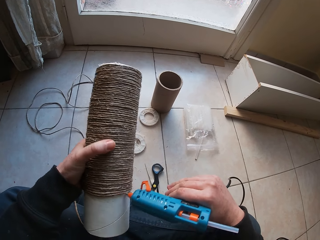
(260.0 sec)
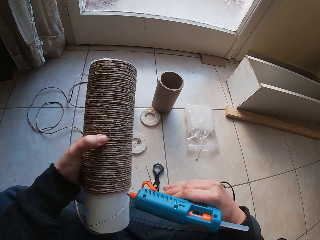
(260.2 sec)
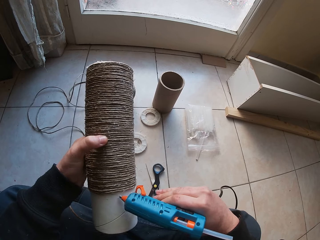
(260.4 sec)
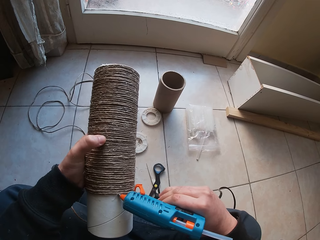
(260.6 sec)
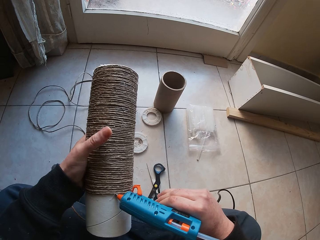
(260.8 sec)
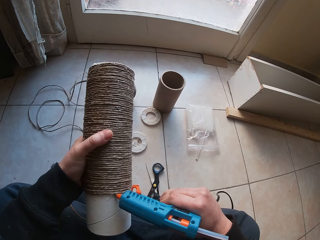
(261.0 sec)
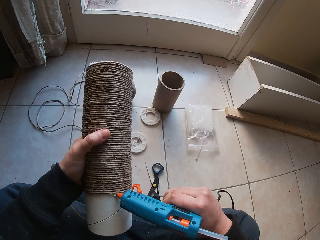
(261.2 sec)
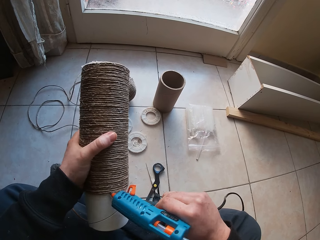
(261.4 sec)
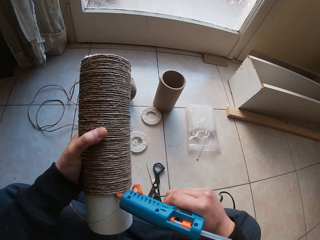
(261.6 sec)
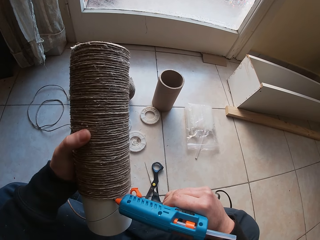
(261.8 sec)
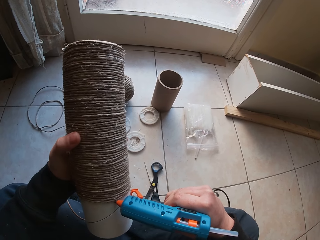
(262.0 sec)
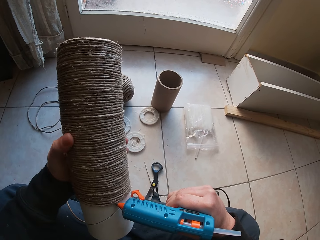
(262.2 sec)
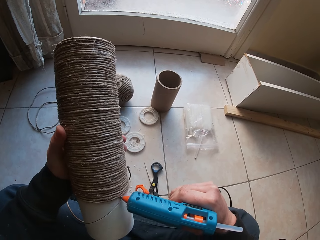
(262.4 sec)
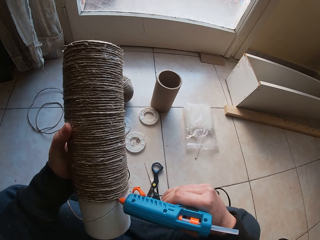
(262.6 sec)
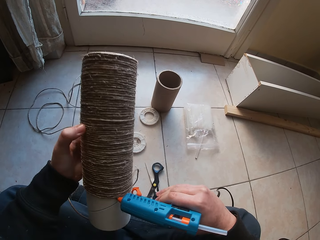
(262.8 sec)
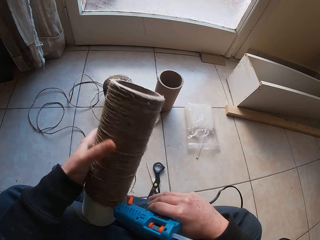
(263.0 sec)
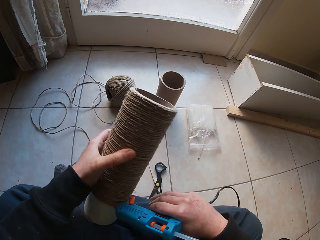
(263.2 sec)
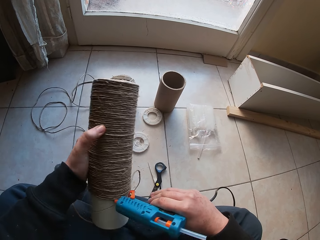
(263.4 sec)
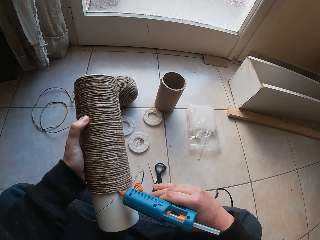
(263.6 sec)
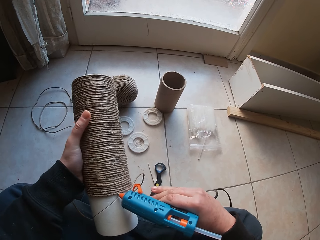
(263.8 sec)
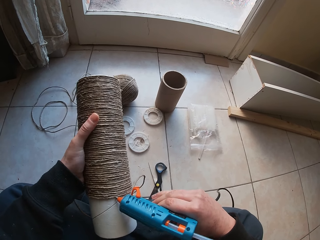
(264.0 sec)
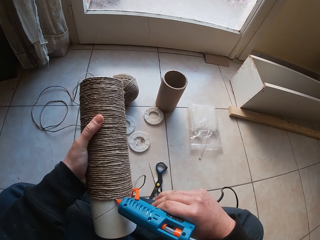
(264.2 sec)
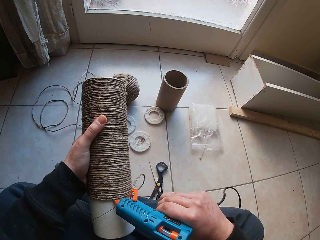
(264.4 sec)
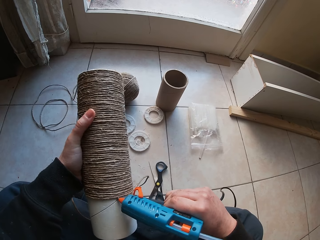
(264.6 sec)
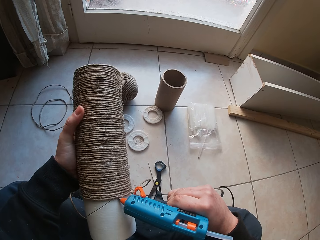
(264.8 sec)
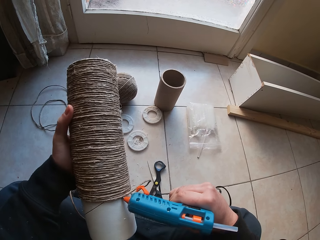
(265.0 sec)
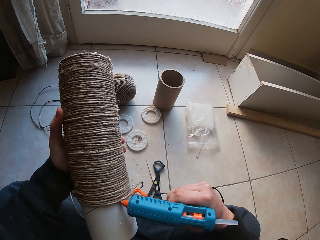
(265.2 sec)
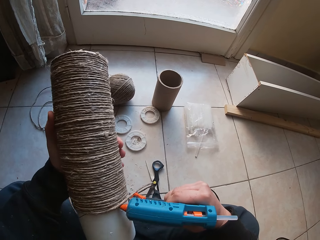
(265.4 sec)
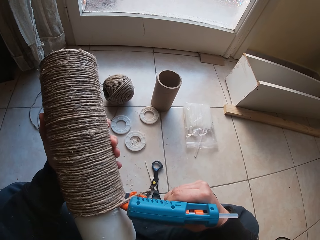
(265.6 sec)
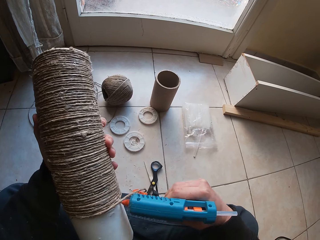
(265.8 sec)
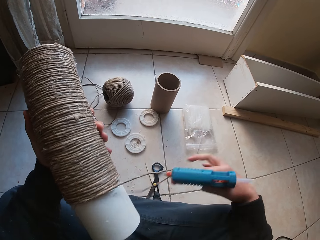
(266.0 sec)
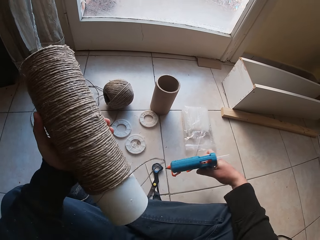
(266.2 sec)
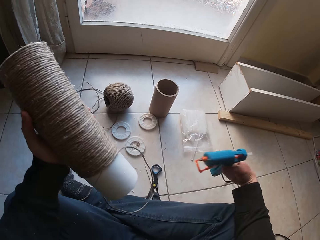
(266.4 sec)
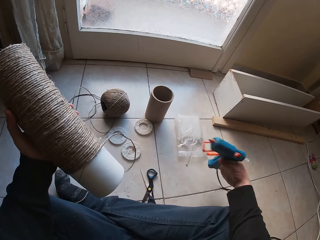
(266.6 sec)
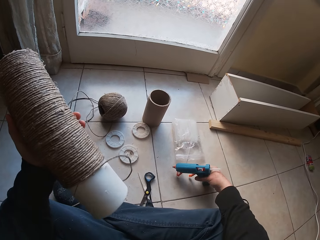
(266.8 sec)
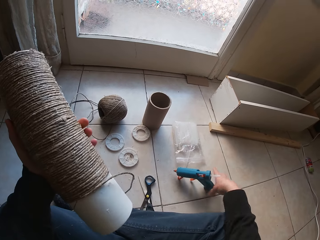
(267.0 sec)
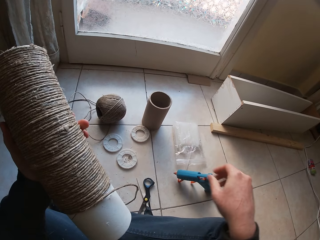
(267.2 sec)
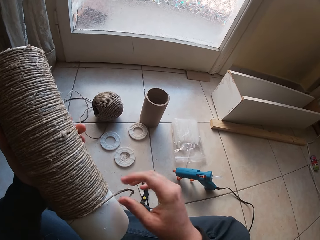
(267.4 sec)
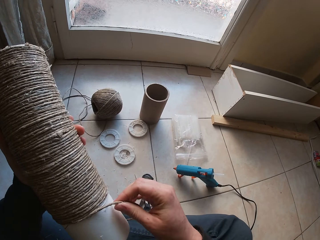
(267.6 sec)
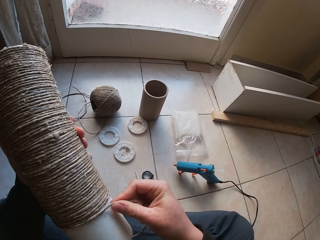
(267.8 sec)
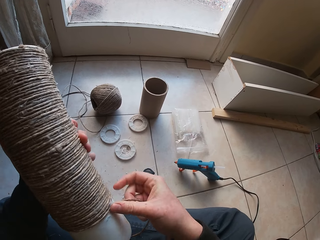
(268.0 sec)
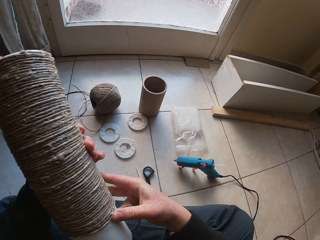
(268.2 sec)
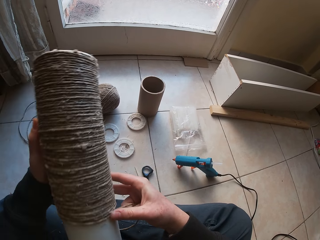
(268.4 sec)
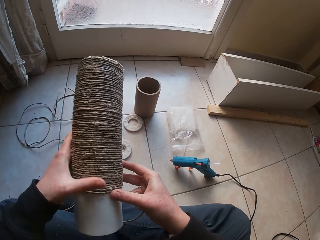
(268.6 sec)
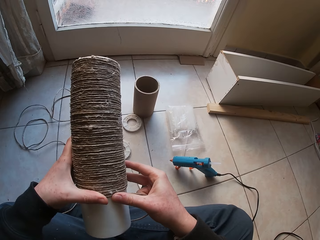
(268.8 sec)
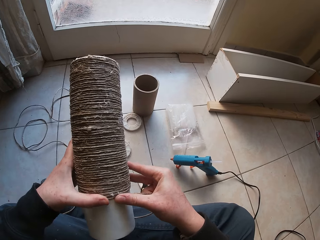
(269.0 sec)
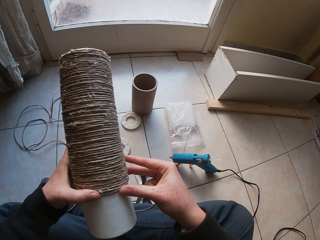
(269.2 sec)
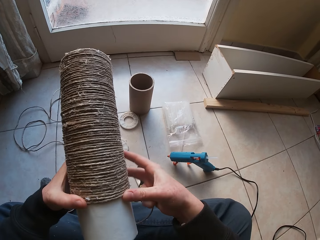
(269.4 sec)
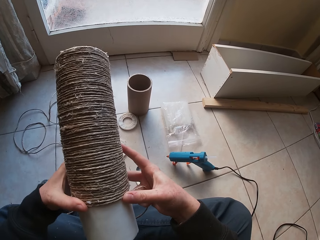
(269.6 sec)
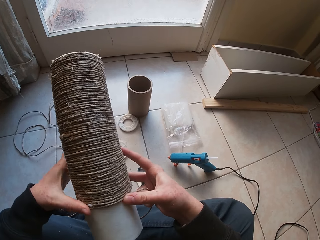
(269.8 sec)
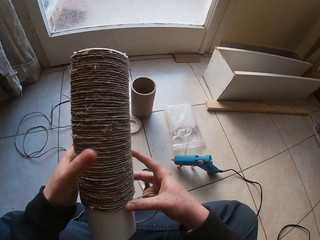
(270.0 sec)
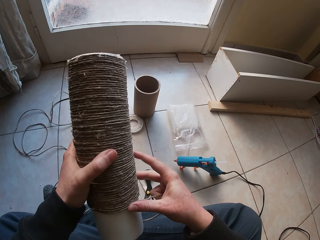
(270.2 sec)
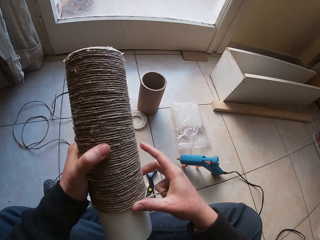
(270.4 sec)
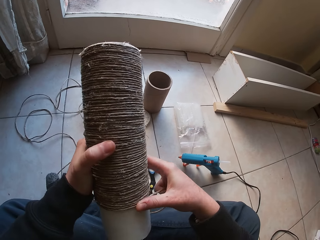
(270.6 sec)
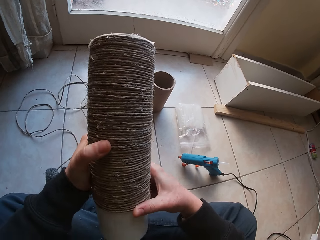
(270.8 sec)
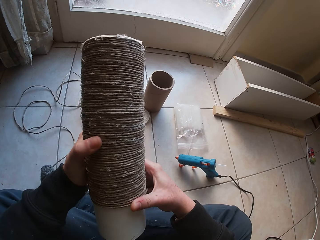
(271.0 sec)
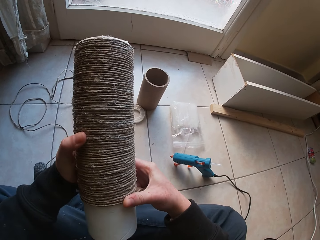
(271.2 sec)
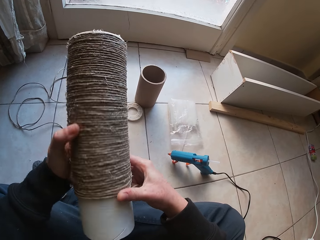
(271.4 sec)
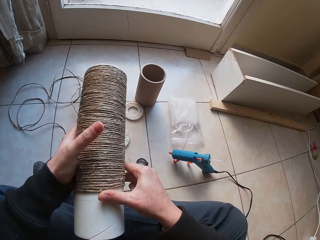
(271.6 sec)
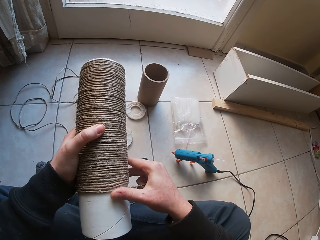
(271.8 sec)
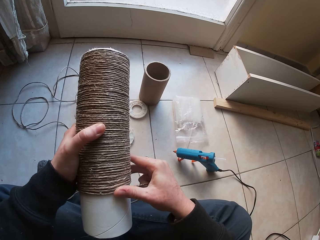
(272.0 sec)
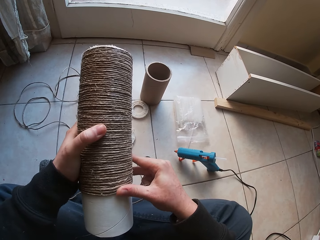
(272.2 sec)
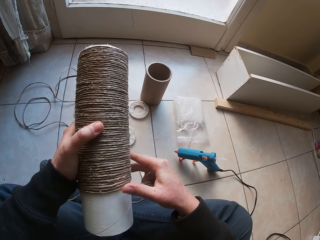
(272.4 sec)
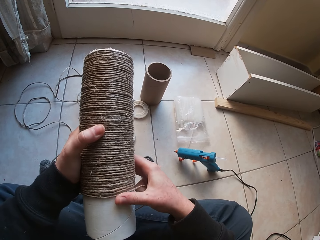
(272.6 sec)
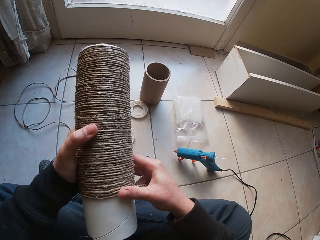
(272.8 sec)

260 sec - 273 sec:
The camera wearer drops the glue gun on the floor with his right hand. He holds a hemp string roll with the left hand. He wraps the loose twine on the cardboard of the twine with his right hand. He adjusts the hemp string on the roll with the right hand. He holds the hemp string roll with both hands. He adjusts the hemp string on the roll with the right hand.

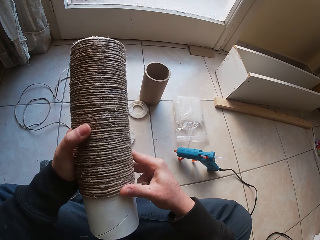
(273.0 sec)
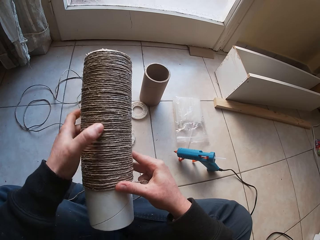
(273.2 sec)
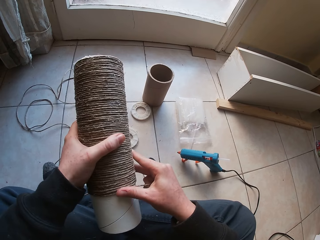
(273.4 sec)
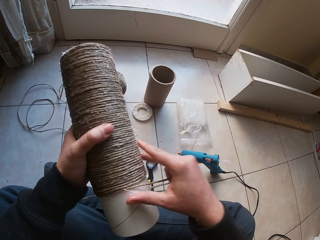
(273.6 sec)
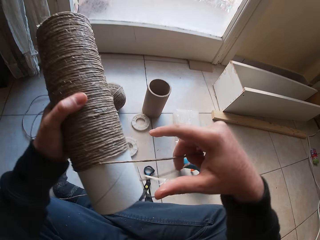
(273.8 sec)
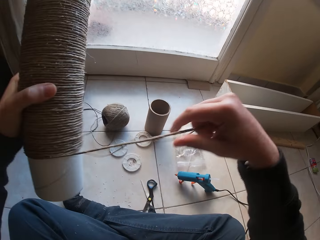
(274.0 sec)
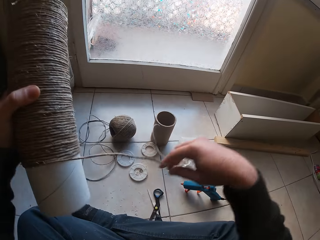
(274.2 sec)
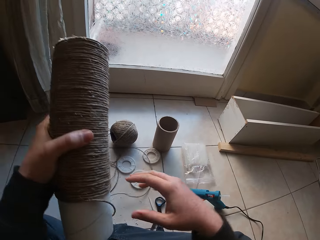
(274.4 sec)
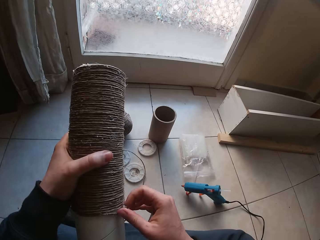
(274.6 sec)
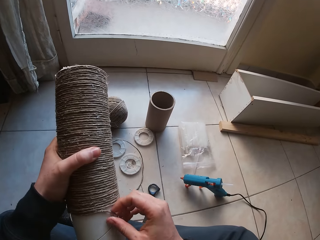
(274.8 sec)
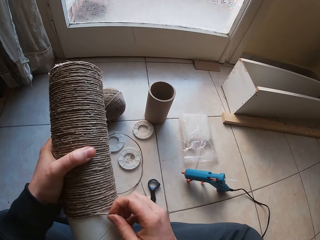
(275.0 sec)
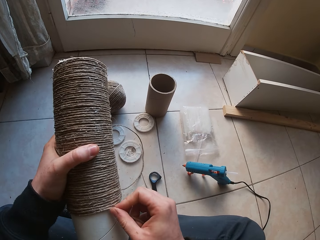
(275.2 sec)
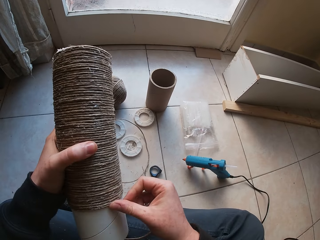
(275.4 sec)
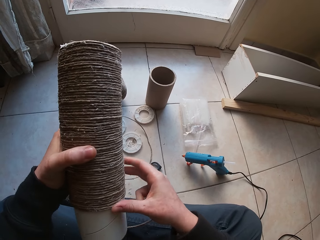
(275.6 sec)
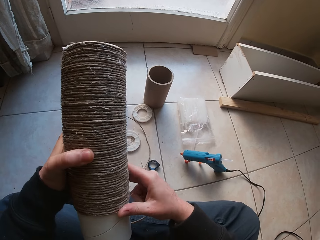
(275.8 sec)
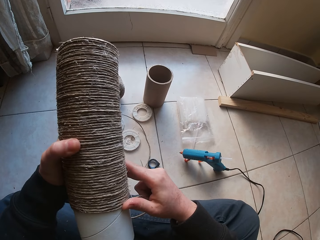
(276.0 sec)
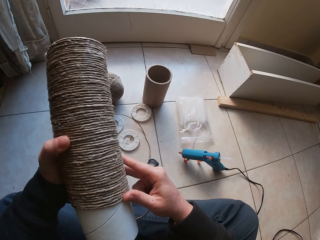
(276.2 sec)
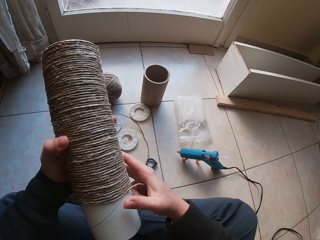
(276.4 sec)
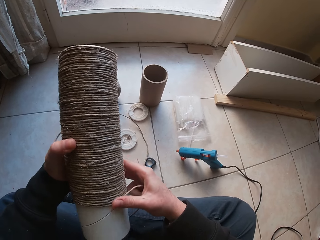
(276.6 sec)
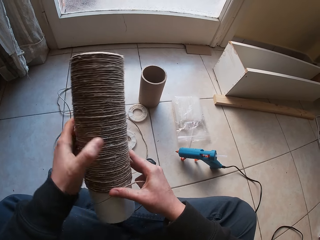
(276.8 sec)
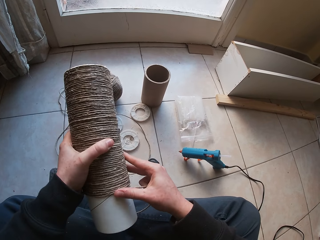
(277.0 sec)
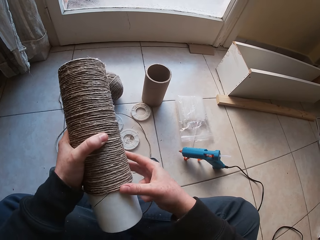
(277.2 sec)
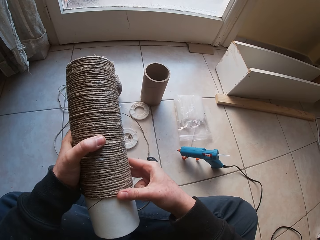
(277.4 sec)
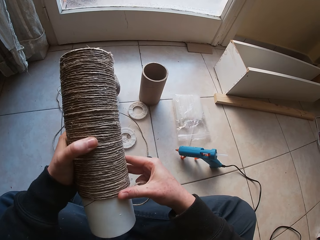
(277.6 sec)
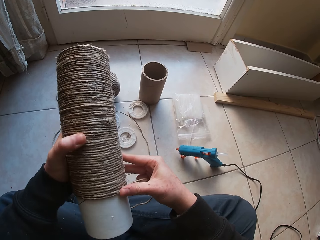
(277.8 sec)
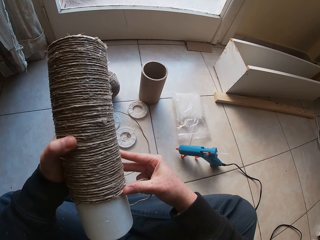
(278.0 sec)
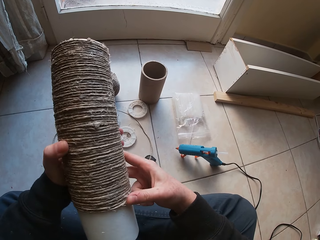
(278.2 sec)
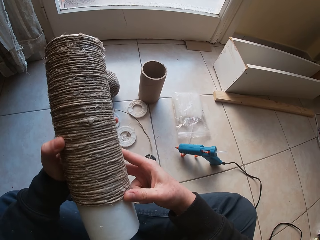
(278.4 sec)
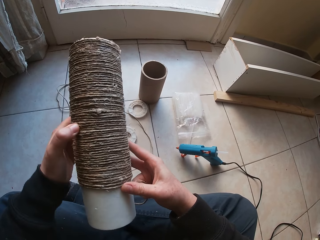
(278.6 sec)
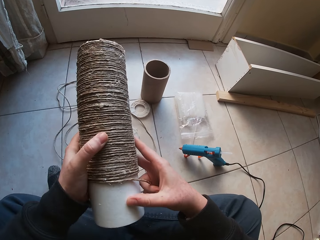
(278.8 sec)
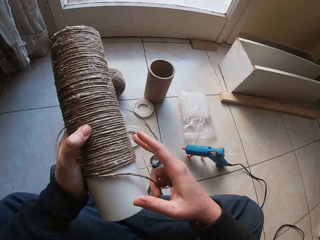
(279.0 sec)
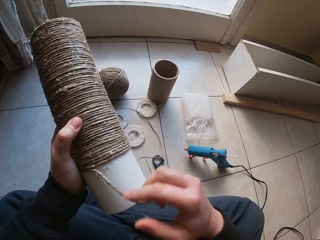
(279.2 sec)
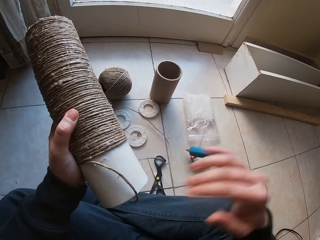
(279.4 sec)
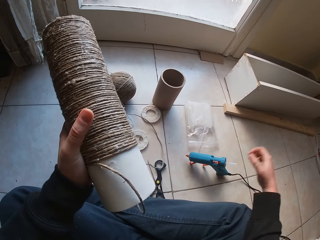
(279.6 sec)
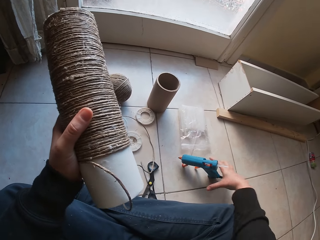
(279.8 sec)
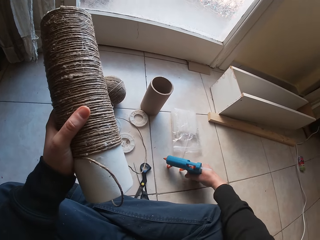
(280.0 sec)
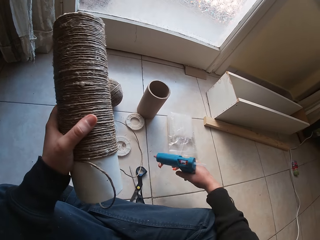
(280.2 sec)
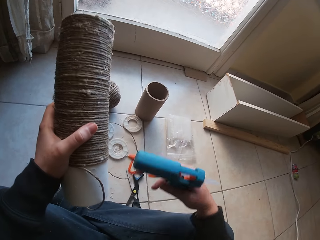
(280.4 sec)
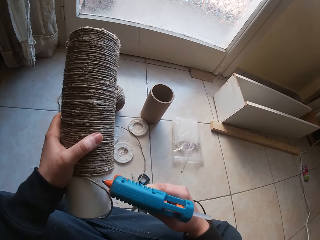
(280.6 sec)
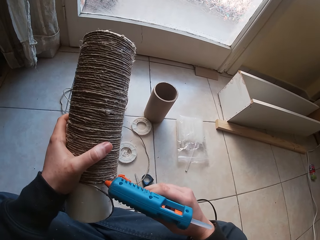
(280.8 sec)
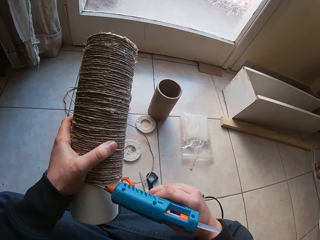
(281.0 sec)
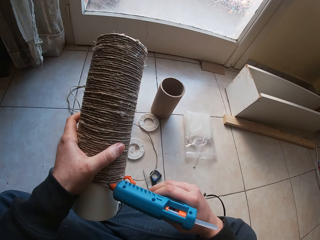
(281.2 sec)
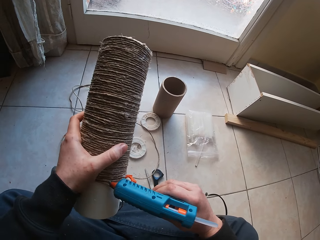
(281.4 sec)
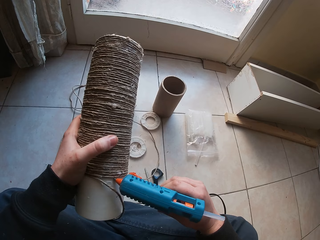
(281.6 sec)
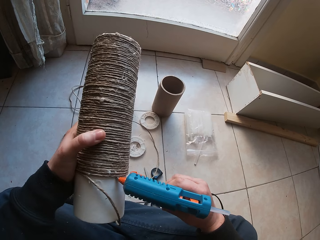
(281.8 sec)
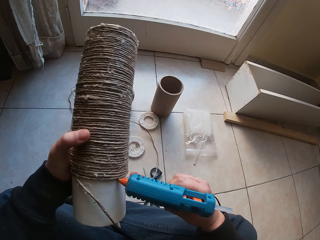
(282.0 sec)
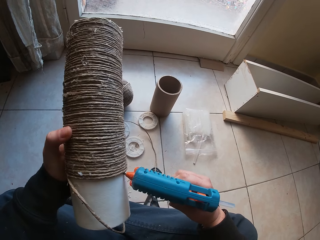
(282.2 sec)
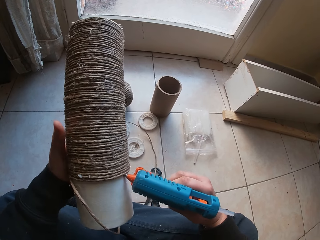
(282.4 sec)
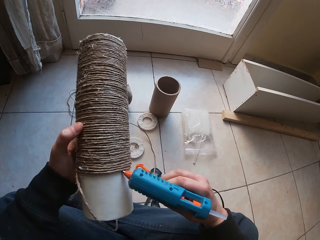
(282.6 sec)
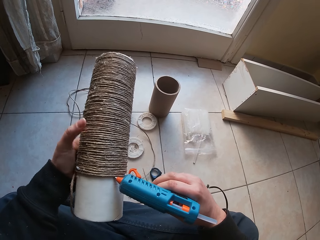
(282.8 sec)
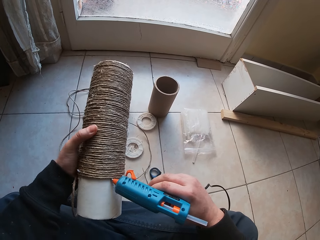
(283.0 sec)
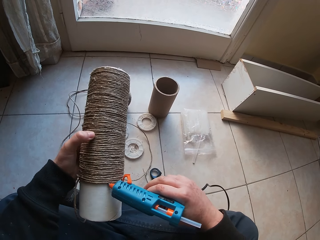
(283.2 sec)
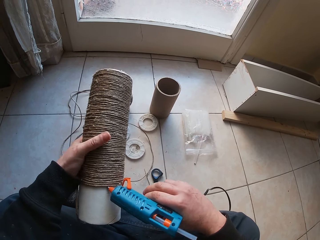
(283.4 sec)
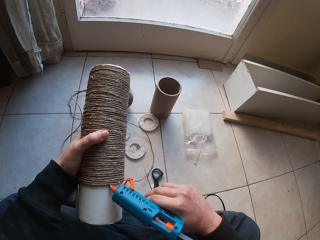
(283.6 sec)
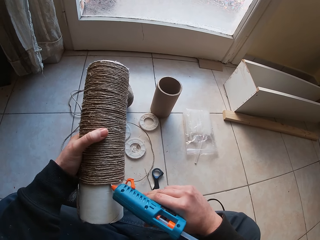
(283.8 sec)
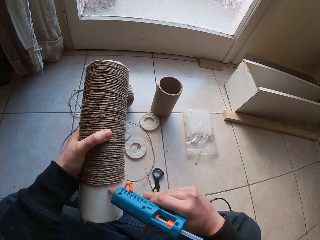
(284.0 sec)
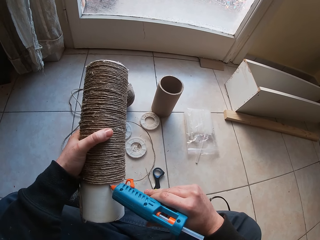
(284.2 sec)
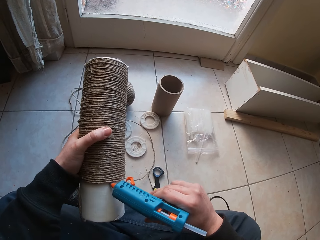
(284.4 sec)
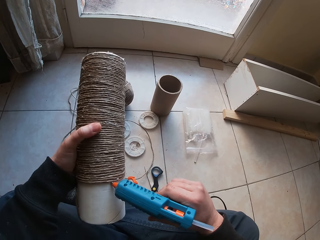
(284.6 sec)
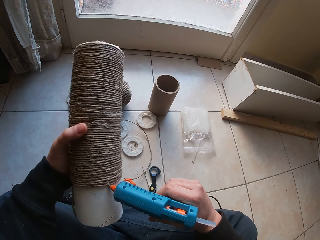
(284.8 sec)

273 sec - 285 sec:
The camera wearer adjusts the loose twine with his right hand. He wraps the loose twine on the cardboard of the twine with his right hand. He picks up the glue gun from the floor with his right hand. He wraps the loose twine on the cardboard of the twine with his right hand. He applies glue on the hemp string roll.
